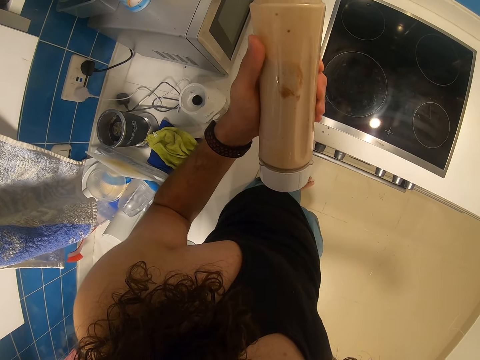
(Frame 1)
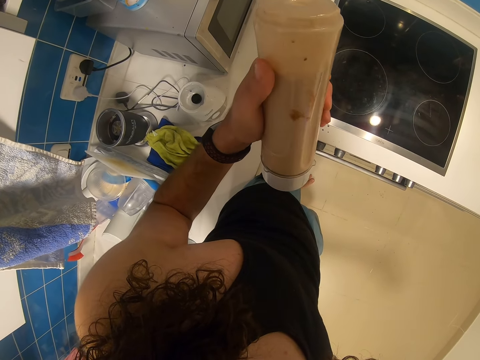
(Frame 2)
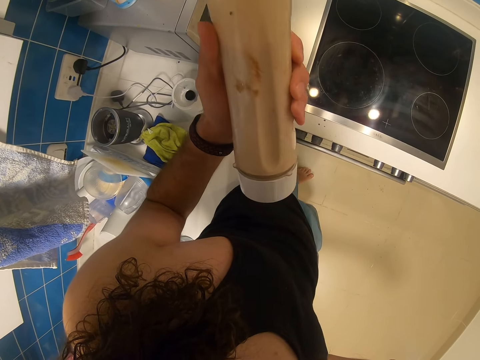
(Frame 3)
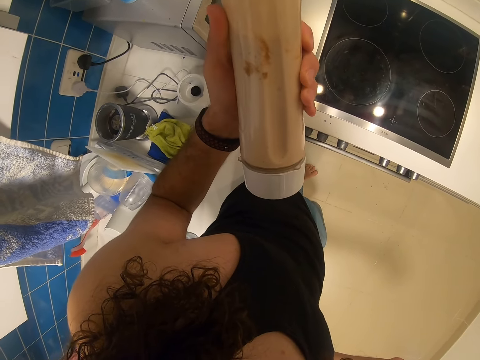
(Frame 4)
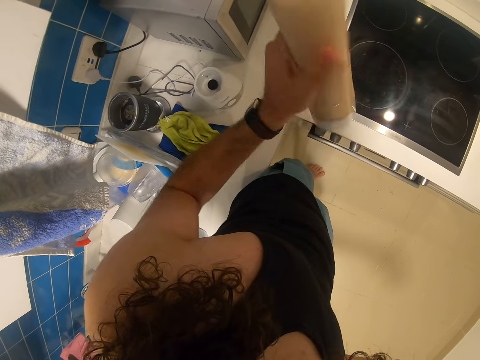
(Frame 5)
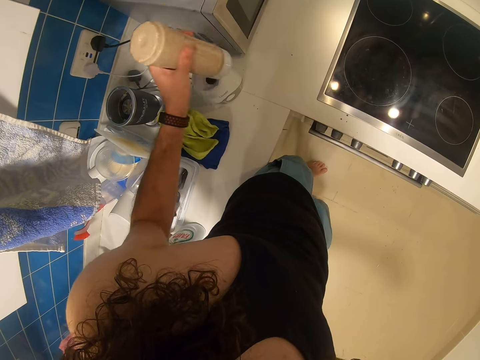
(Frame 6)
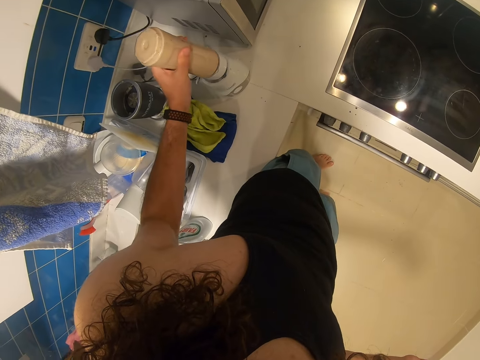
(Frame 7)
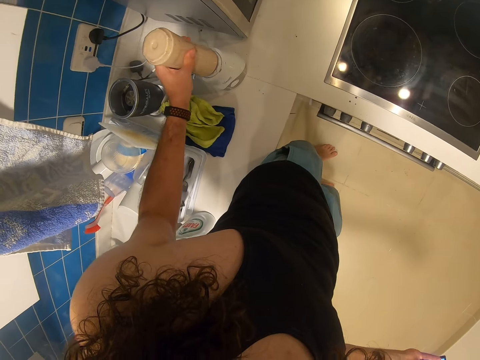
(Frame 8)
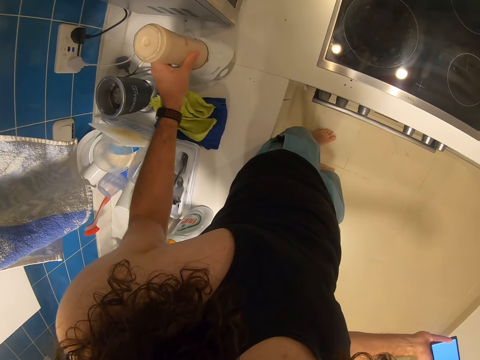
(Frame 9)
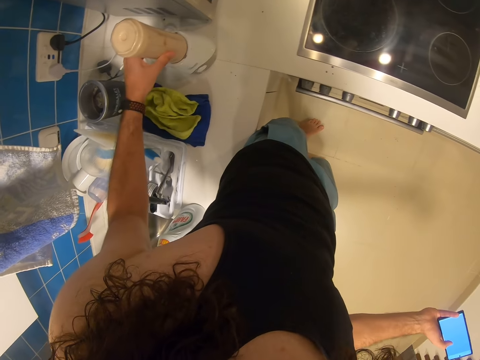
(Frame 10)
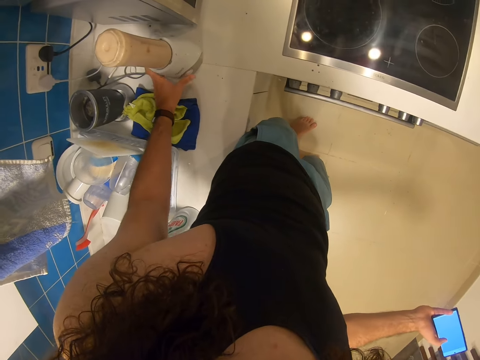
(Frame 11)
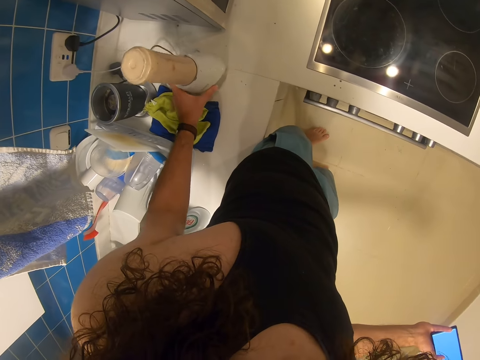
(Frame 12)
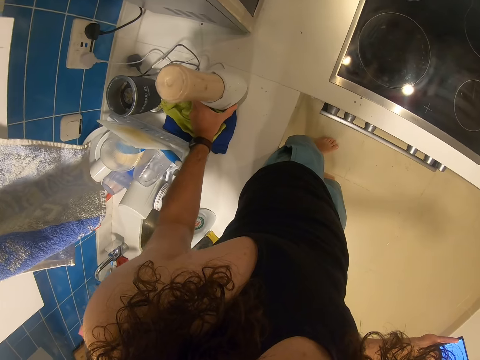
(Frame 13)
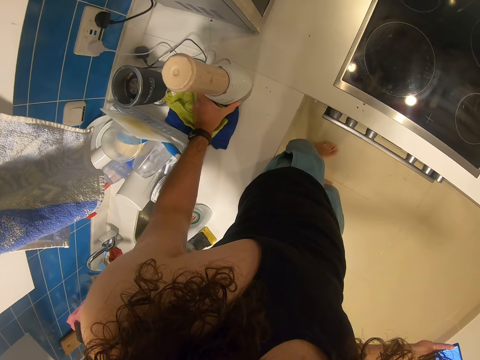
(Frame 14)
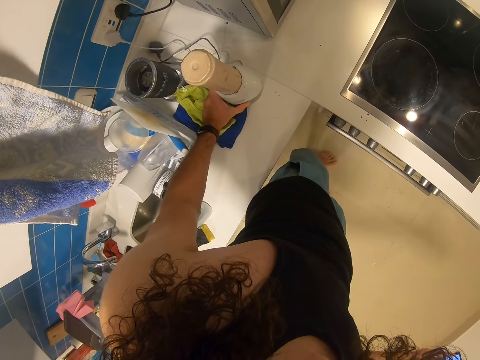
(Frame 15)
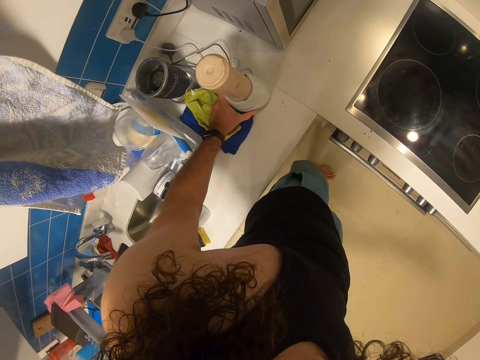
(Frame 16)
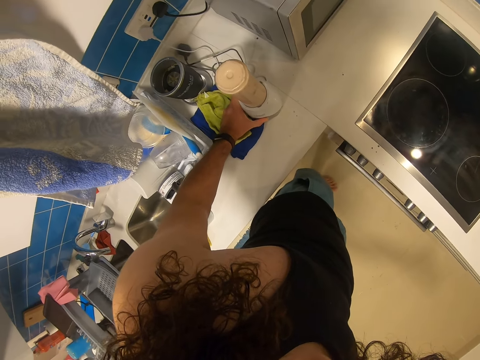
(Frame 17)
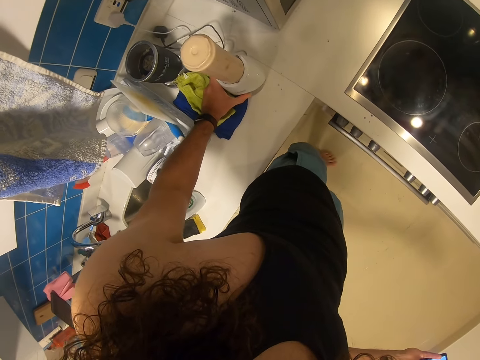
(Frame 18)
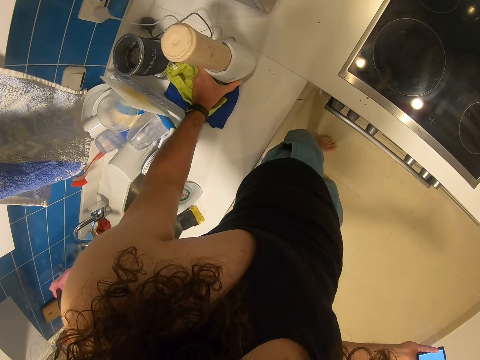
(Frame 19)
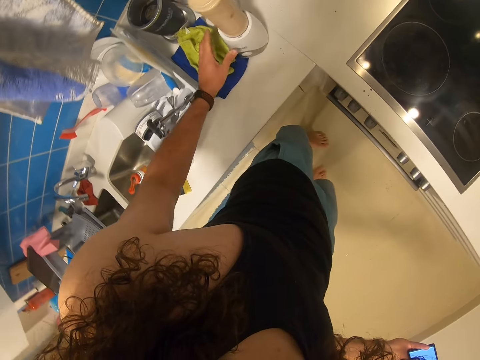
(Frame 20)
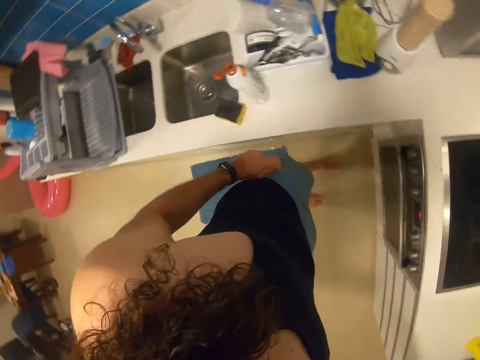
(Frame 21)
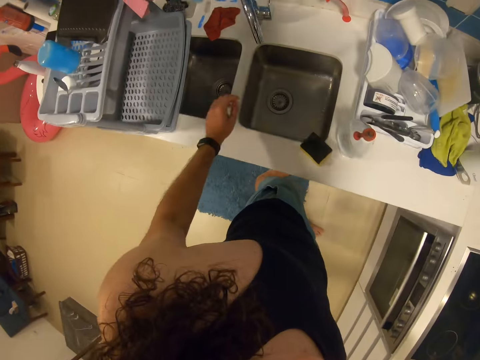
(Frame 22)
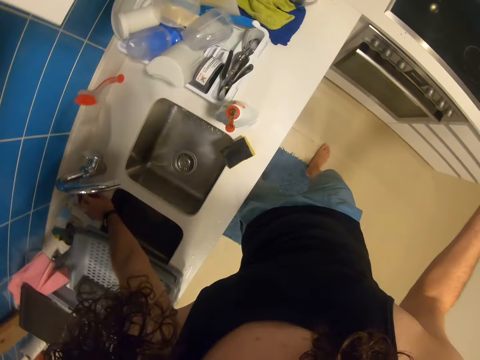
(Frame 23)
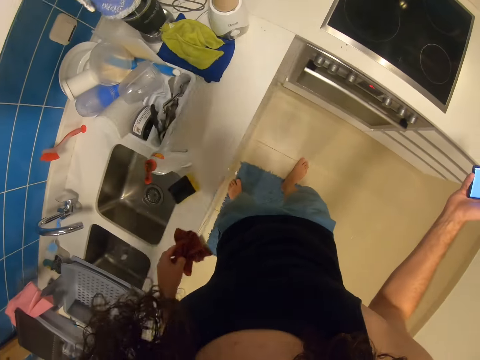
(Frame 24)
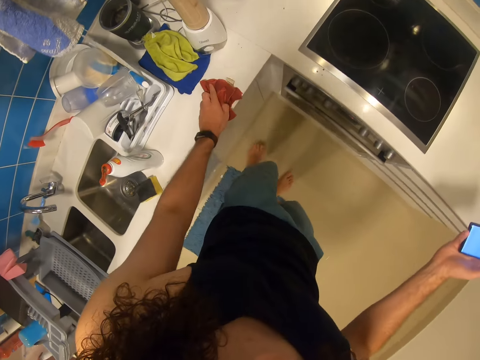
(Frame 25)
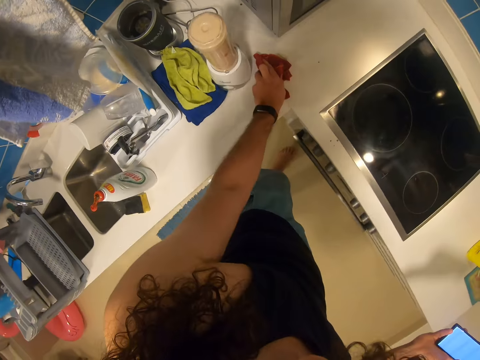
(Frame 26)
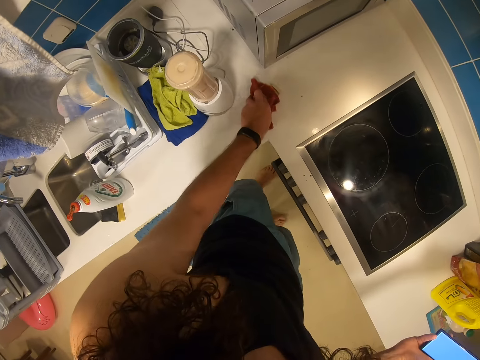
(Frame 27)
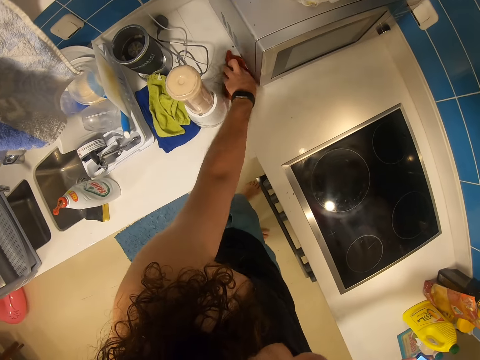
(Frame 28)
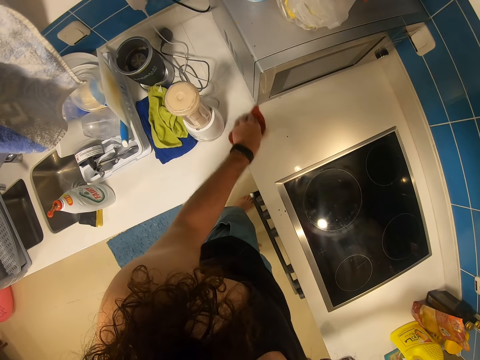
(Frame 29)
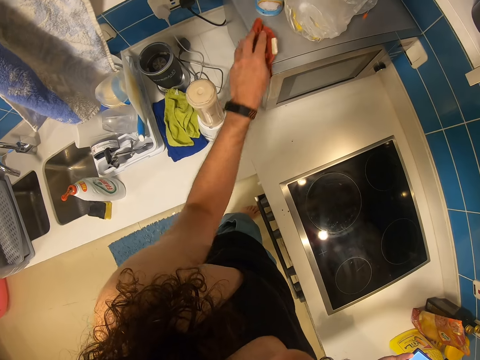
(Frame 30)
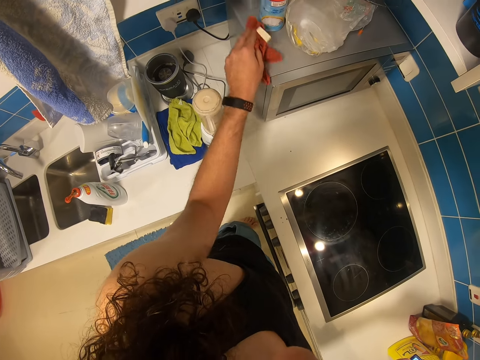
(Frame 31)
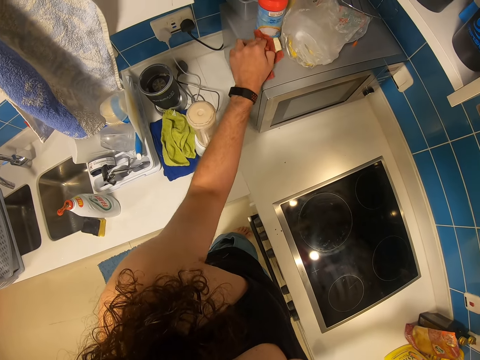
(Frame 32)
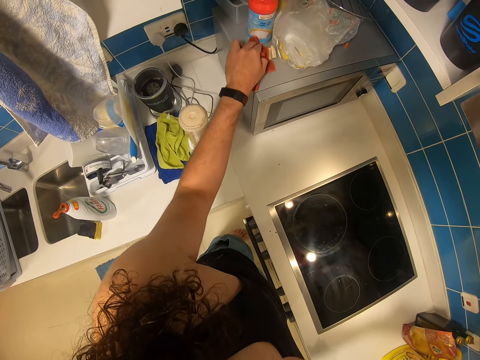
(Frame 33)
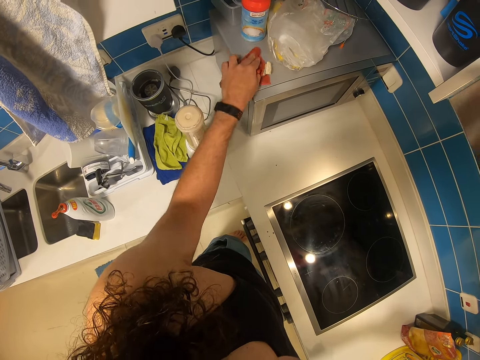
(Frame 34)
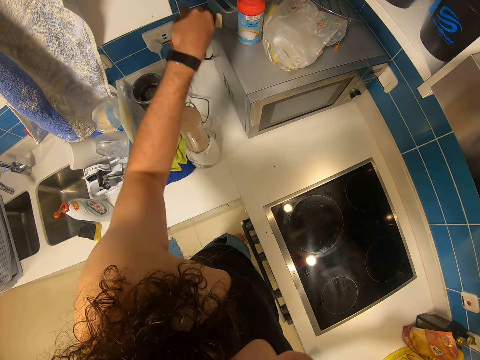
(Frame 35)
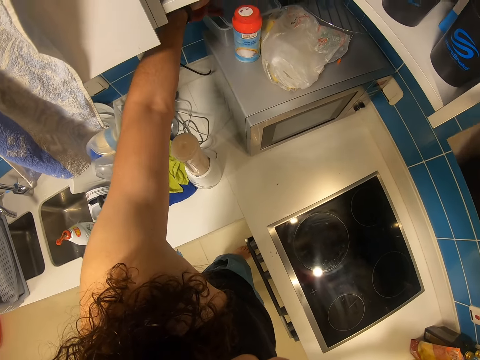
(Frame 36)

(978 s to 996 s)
The camera wearer shakes the smoothie. They fix the blender jug in the blender base. They move the blender on the countertop. They operate the blender. They pick up a kitchen towel. They clean the countertop with the kitchen towel. They clean the microwave top with the kitchen towel.

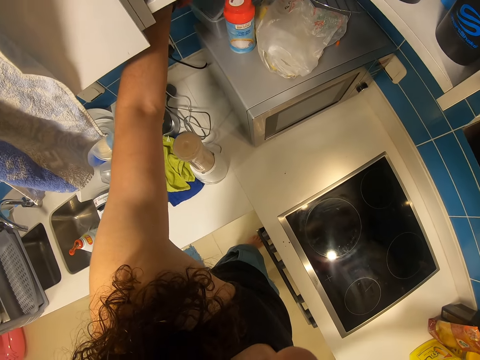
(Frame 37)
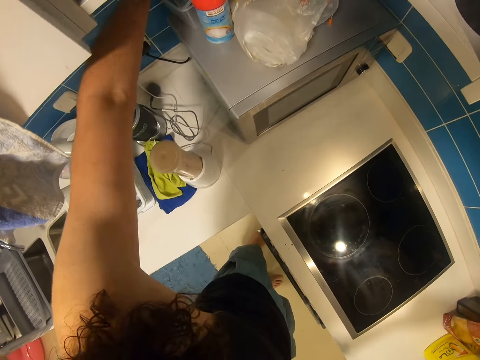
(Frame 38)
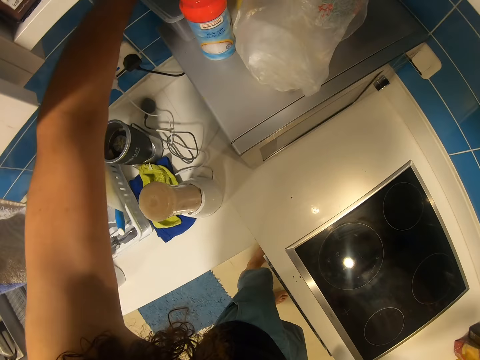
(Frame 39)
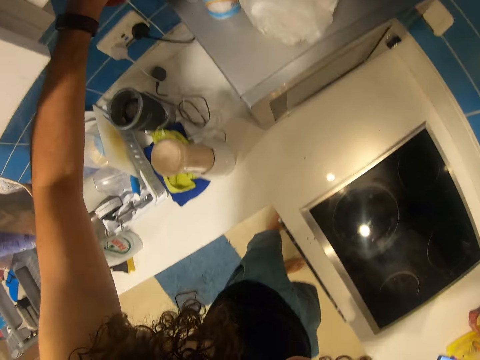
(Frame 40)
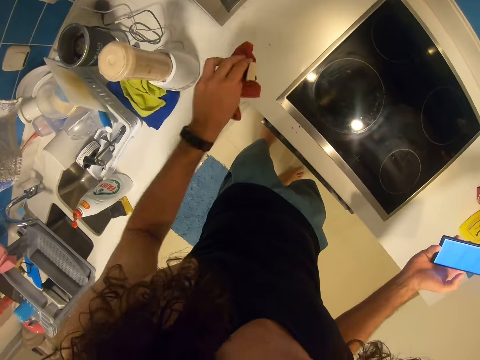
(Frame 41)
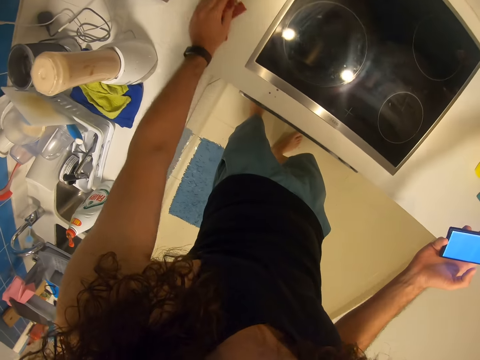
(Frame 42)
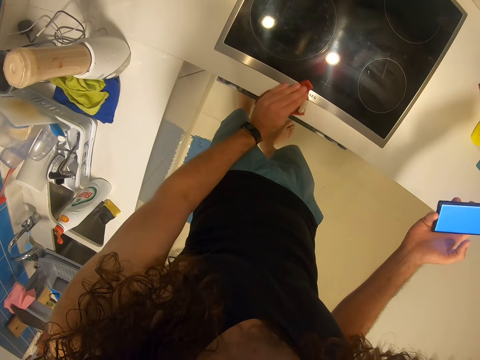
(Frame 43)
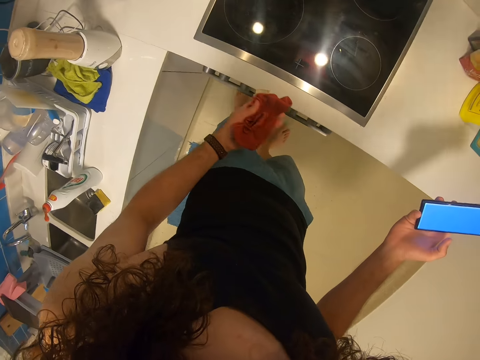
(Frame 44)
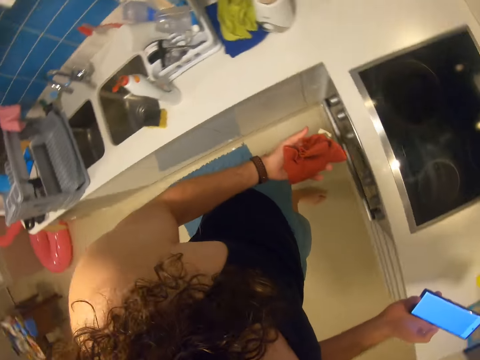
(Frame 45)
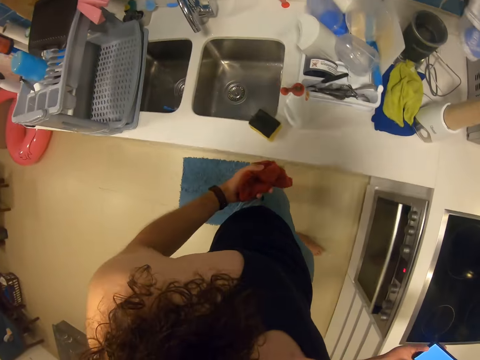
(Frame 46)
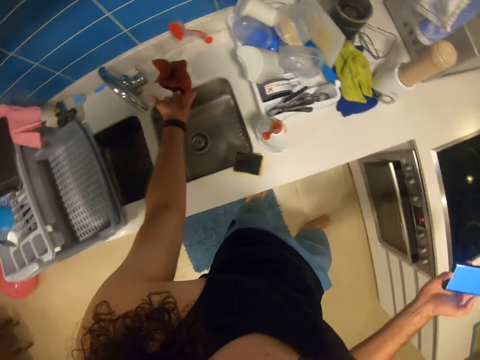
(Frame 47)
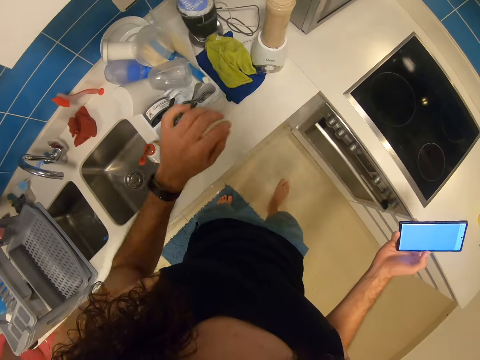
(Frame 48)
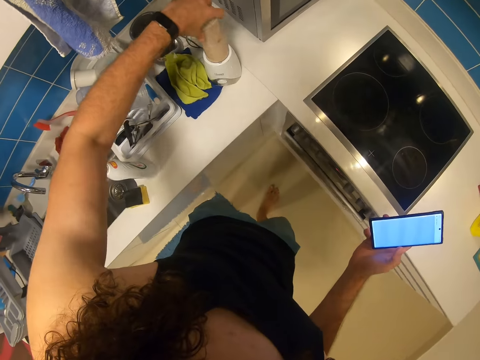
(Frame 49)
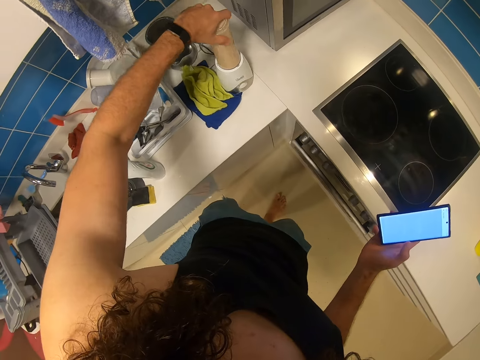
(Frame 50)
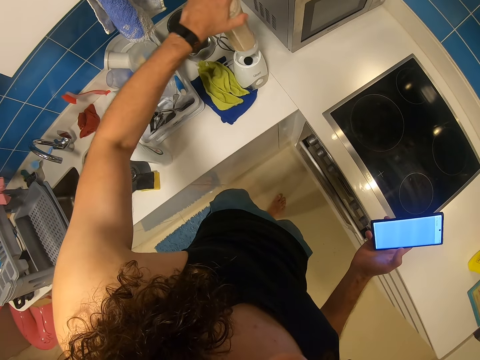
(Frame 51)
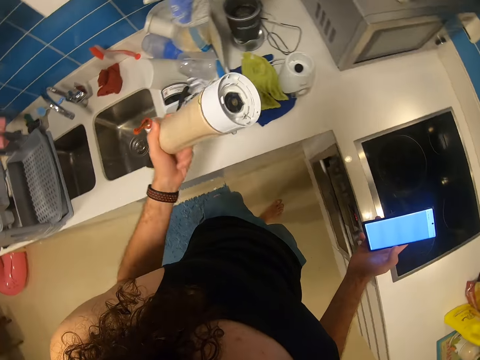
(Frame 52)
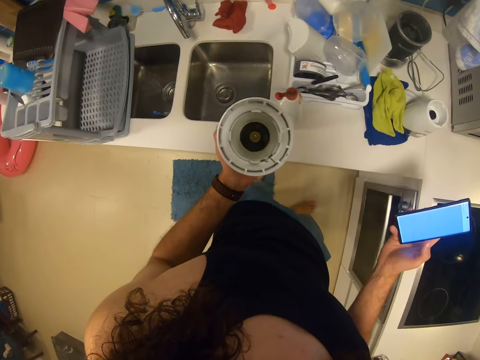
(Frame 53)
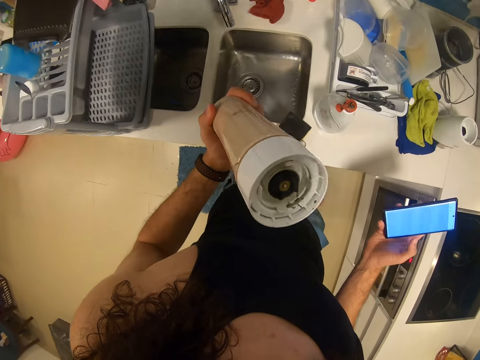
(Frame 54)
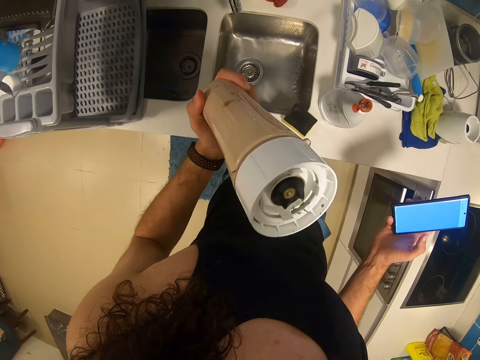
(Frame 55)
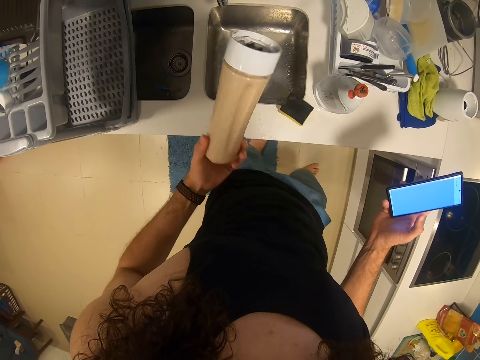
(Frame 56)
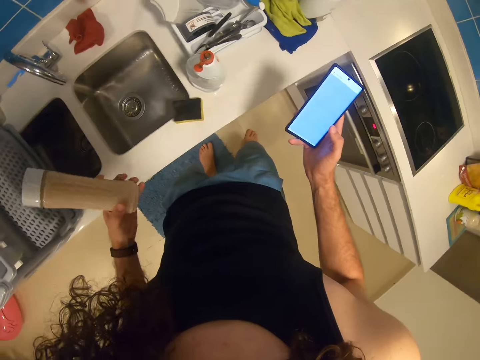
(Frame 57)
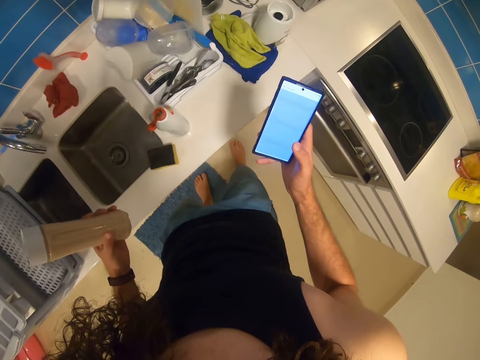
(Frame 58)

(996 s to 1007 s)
The camera wearer cleans the countertop with the kitchen towel. They drop the kitchen towel on the countertop. They pick up the blender jug and observe the blender jug.
